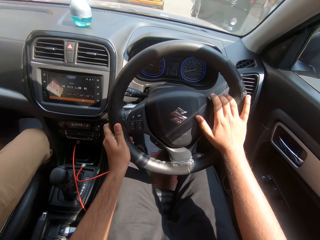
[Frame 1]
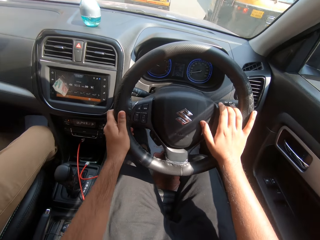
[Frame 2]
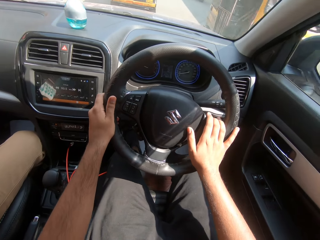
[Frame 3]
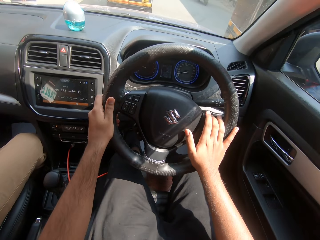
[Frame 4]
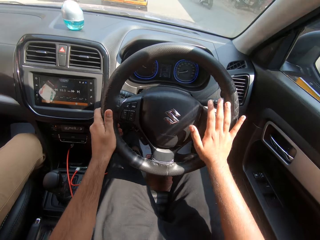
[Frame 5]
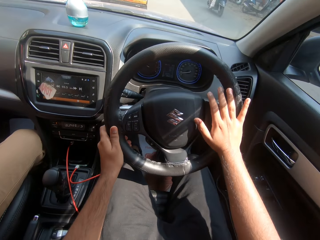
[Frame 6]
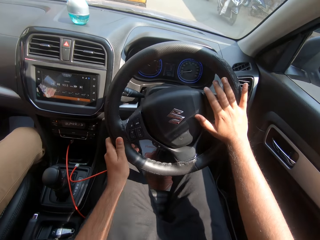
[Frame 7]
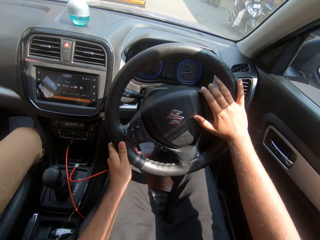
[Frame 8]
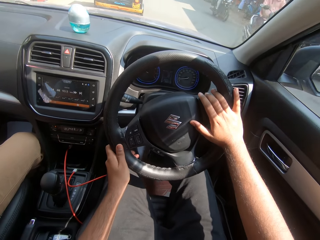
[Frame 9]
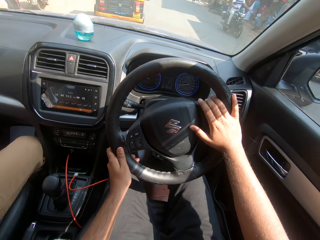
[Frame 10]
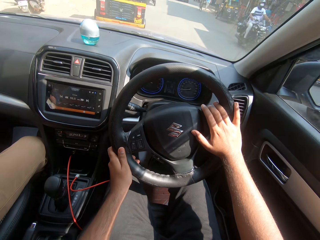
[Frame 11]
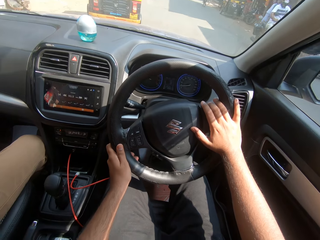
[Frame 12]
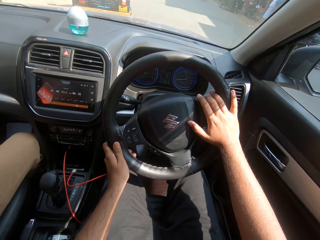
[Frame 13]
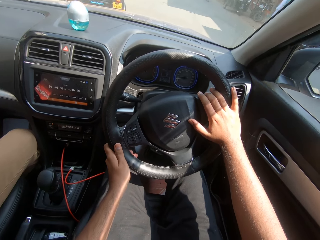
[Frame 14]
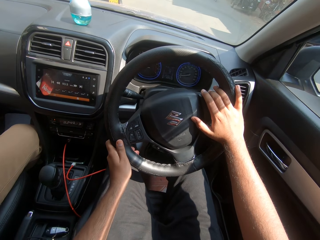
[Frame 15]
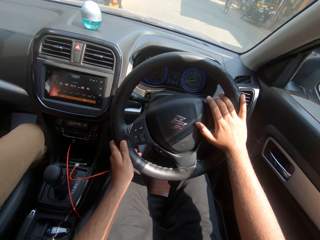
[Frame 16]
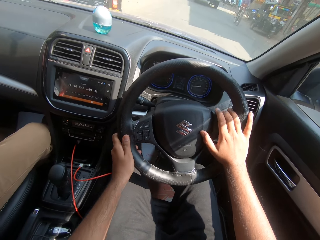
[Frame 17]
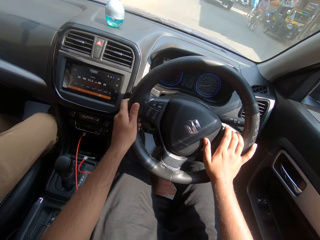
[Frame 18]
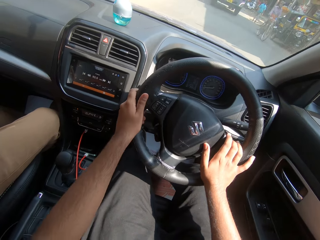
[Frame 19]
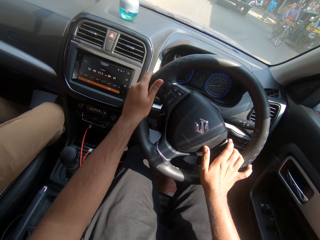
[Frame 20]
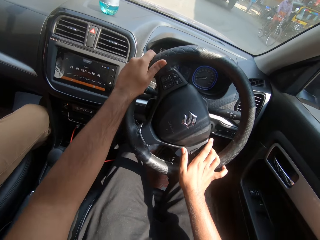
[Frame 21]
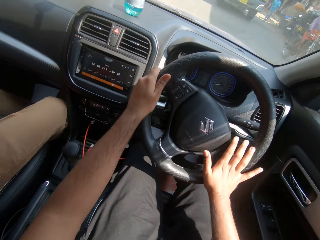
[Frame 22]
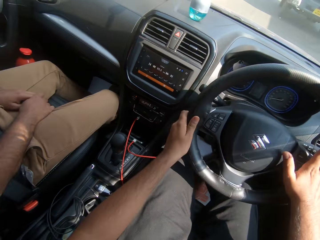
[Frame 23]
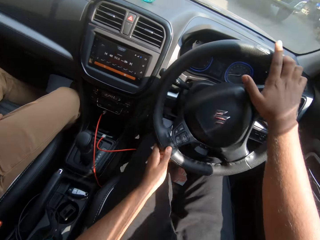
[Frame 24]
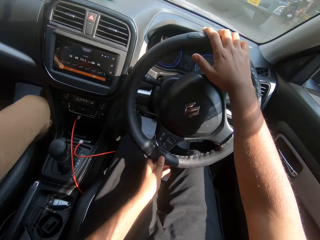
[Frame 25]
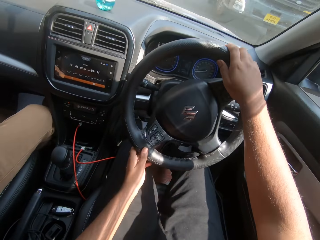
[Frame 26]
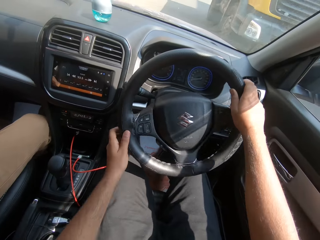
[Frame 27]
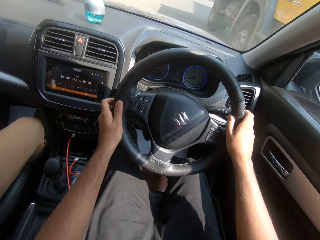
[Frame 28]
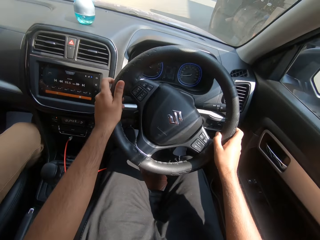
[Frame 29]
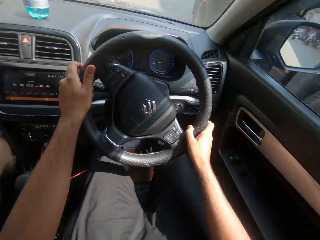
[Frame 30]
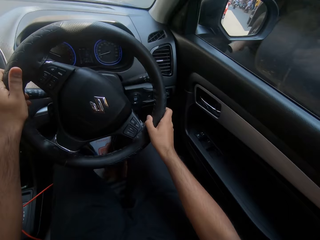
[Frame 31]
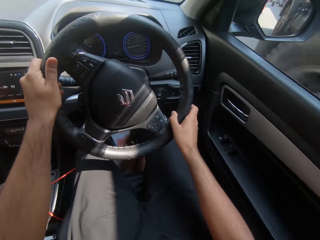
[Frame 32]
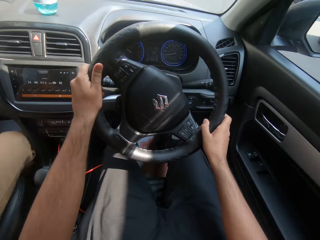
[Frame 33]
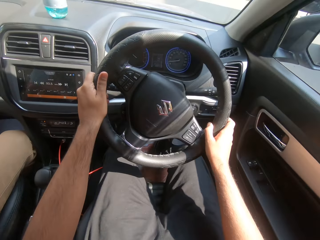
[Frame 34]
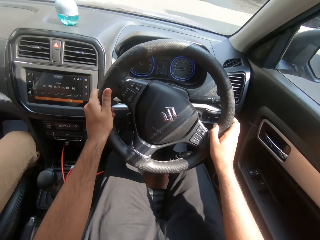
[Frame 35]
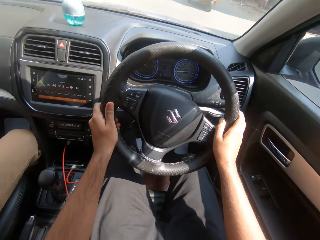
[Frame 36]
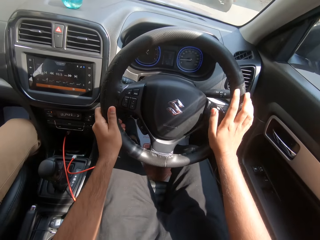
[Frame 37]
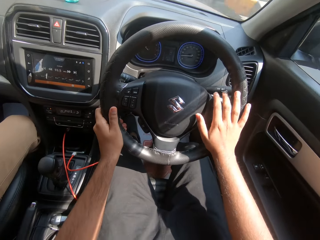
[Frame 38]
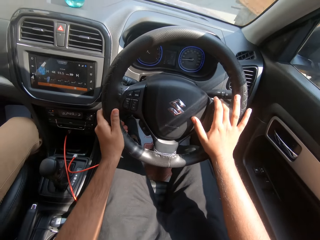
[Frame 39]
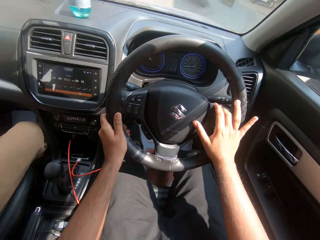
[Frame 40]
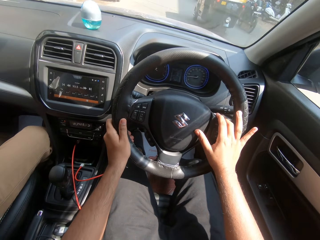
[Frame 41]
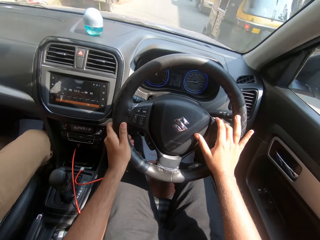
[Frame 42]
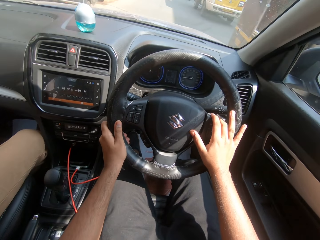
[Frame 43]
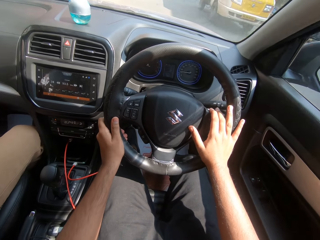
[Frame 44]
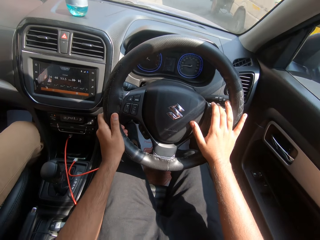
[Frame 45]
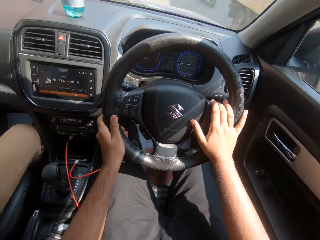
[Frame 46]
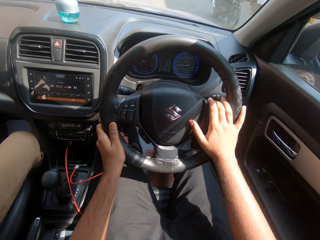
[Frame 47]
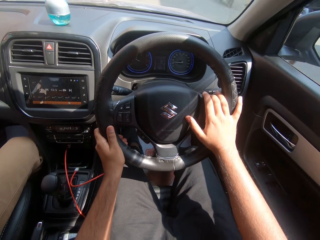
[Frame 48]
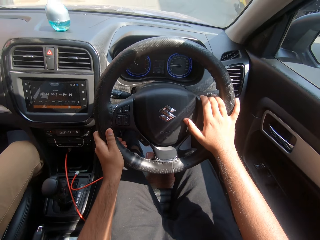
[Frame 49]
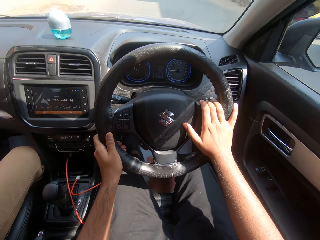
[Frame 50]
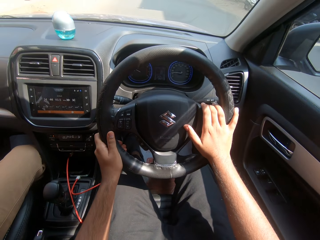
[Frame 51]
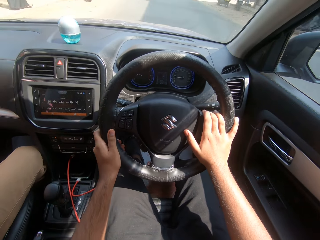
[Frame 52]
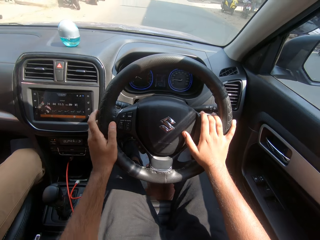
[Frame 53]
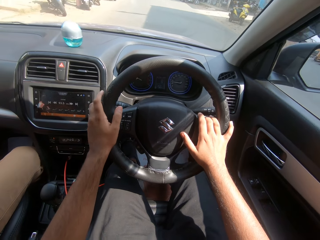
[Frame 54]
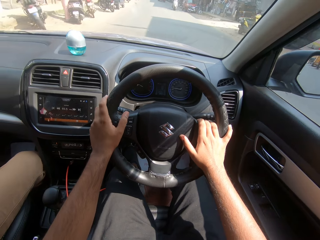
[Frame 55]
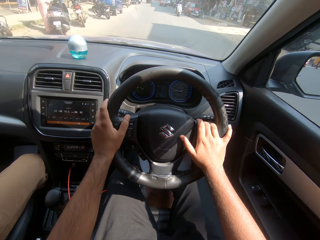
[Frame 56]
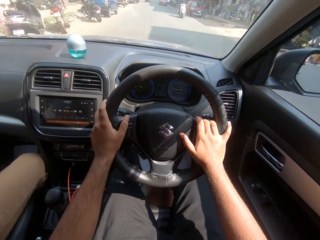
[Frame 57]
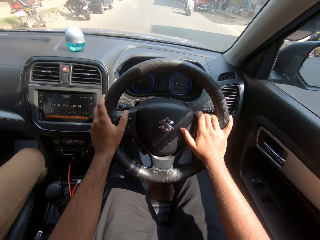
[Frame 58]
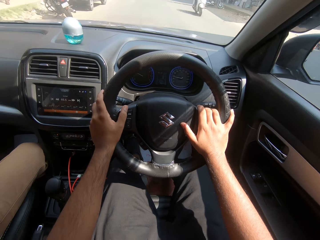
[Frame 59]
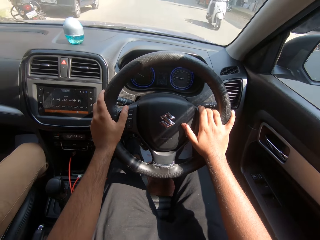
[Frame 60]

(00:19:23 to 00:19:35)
A tricycle drives past the camera wearer. A motorcycle drives past the camera wearer. A motorcycle drives past the camera wearer again. A bicycle rides past the camera wearer. A truck drives past the camera wearer. A tricycle drives past the camera wearer. A tricycle drives past the camera wearer again. A bus drives past the camera wearer. A motorcycle drives past the camera wearer.

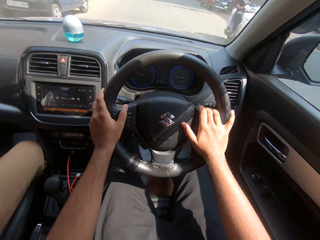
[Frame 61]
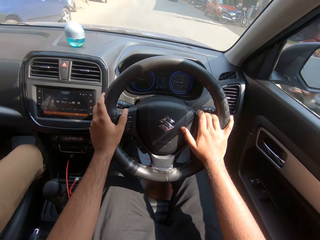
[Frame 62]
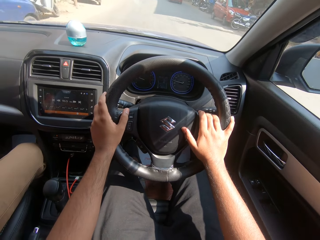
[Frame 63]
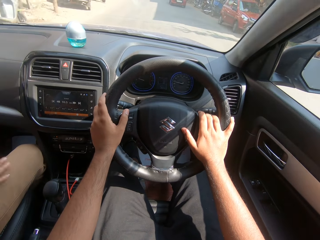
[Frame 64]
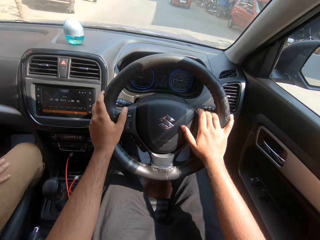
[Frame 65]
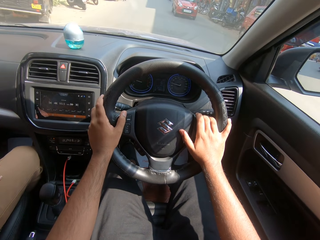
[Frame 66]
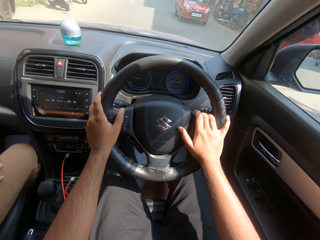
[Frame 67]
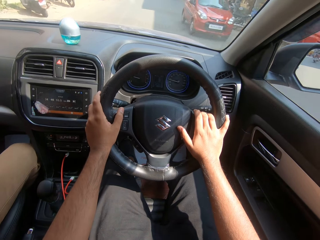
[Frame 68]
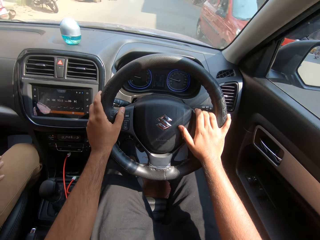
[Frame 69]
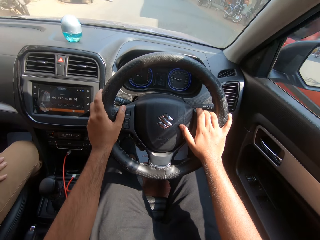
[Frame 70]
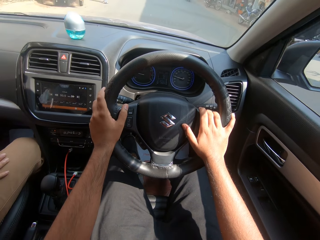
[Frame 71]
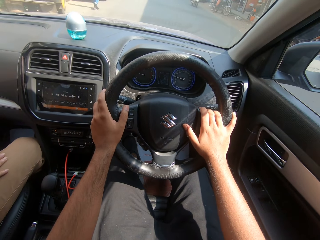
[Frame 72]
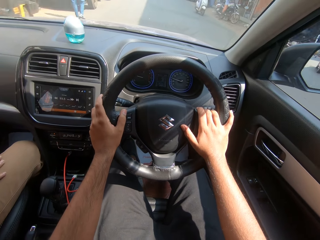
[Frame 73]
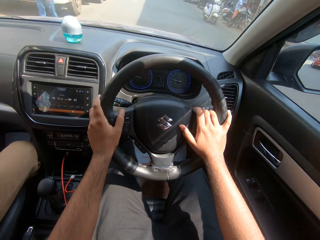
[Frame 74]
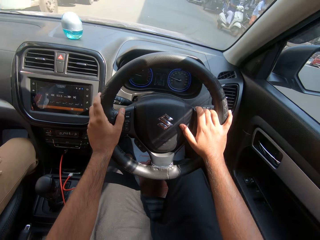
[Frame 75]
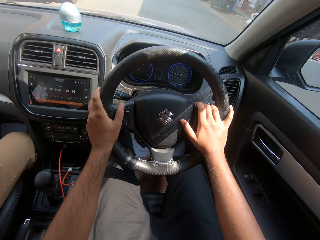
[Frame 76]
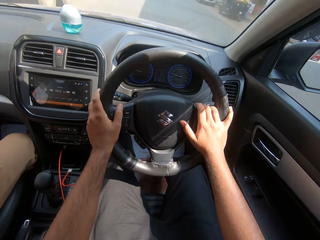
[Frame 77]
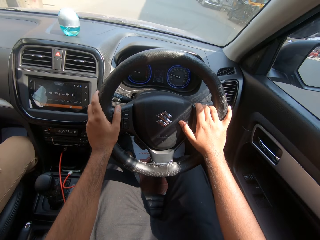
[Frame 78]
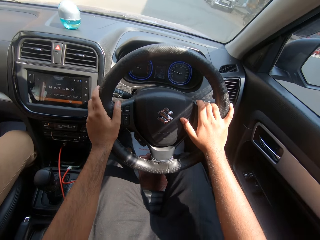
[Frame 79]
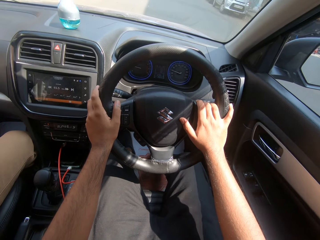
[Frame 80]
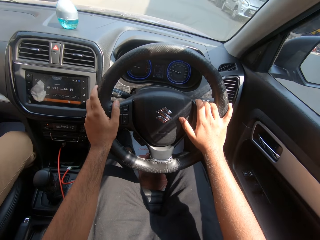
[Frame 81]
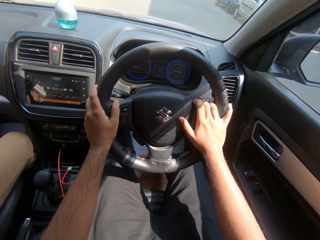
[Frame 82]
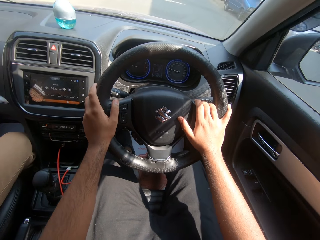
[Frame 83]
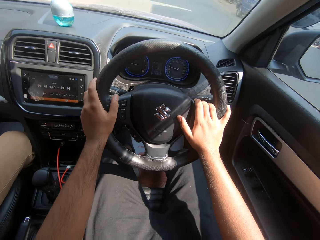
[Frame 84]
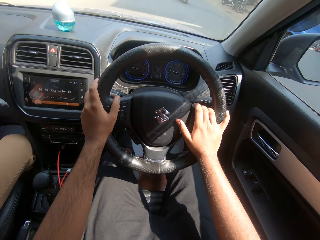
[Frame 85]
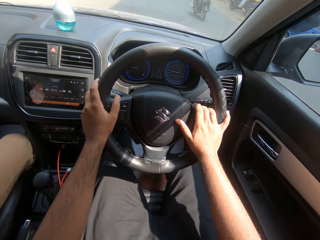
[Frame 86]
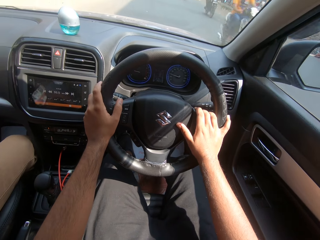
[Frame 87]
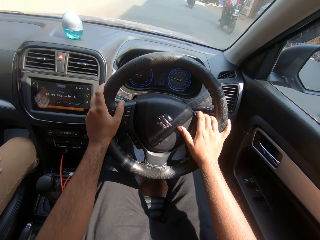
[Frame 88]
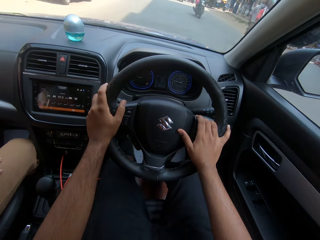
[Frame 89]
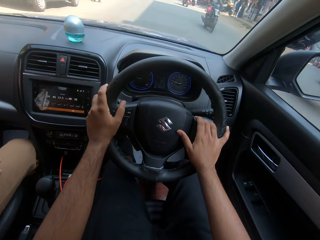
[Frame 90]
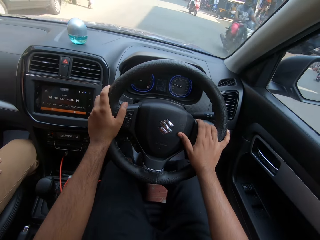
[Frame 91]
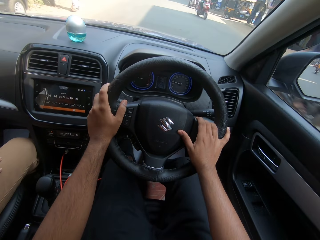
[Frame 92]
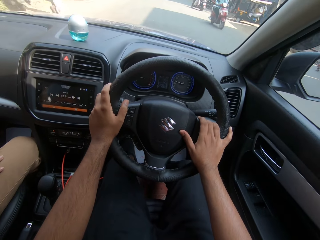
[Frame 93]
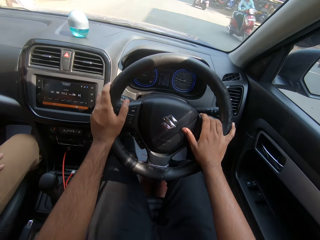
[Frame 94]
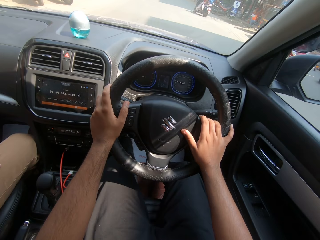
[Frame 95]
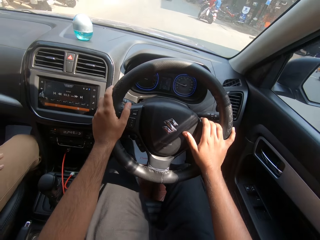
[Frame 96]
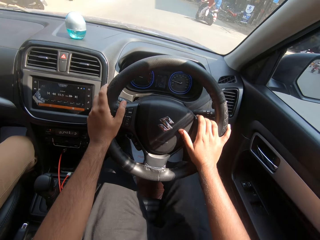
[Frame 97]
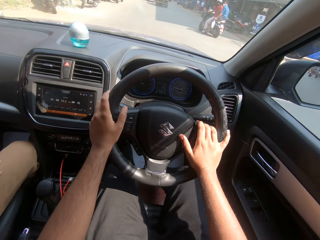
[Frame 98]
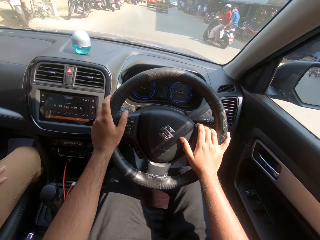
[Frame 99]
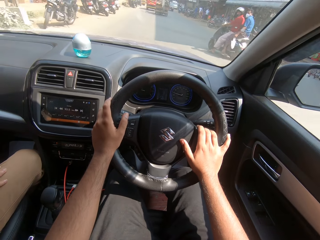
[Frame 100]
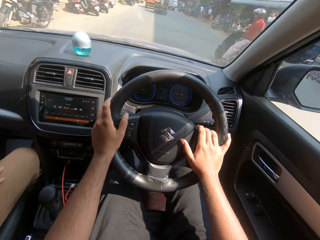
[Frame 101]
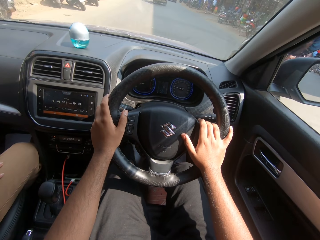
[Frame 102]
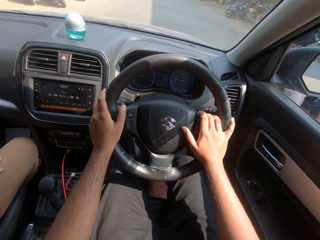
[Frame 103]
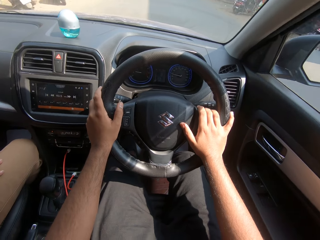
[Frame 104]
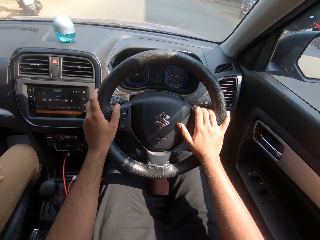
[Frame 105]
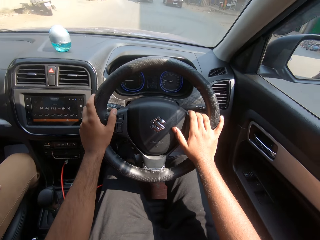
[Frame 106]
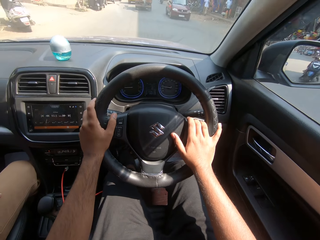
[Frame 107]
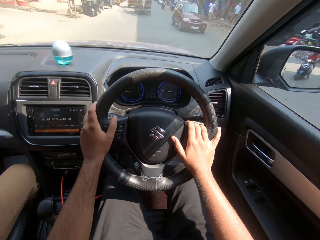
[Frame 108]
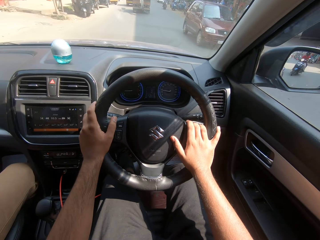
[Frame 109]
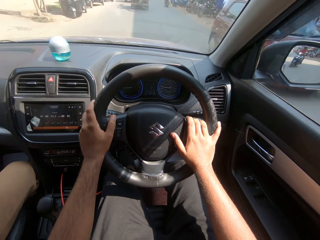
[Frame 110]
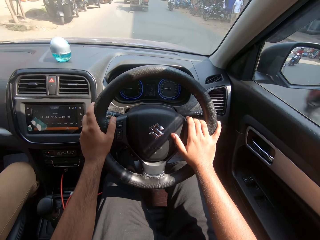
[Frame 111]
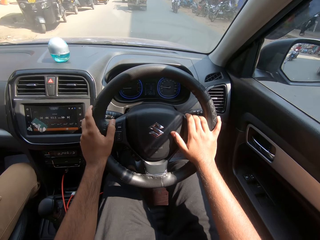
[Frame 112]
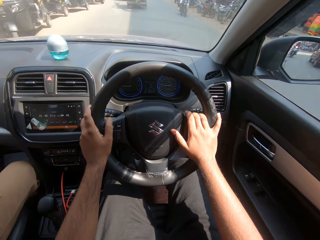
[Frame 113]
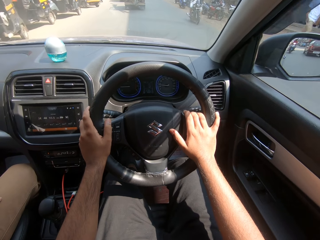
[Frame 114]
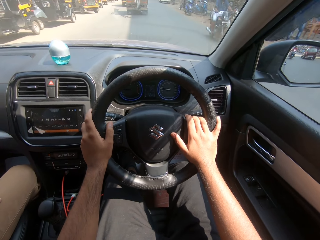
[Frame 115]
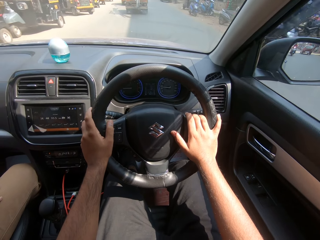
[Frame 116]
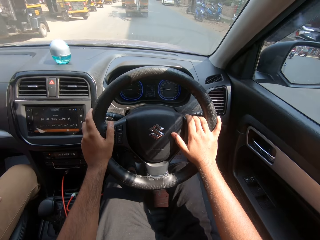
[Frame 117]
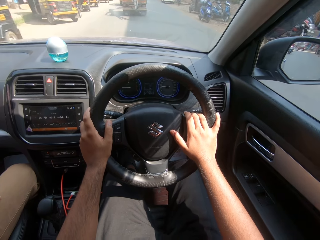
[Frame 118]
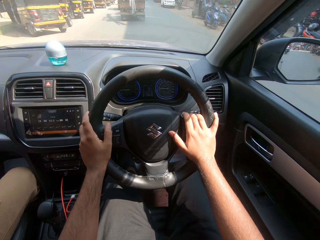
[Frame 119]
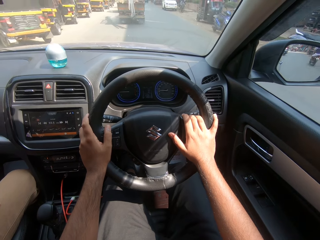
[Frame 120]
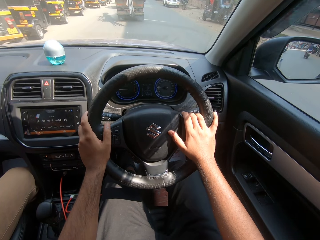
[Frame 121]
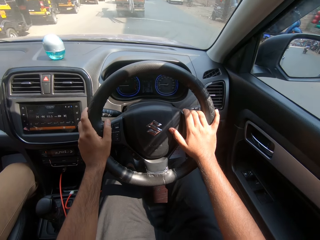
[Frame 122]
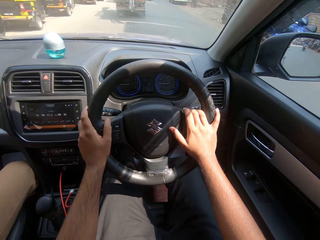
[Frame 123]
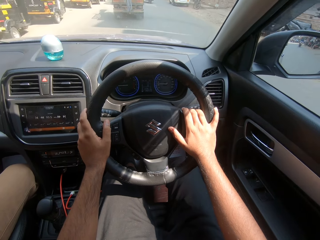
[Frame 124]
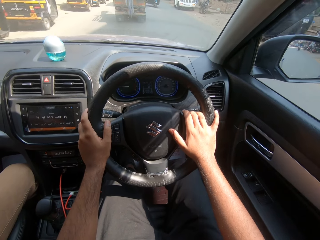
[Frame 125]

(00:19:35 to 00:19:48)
A motorcycle drives past the camera wearer. A red car drives past the camera wearer. A motorcycle drives past the camera wearer repeatedly. A red car drives past the camera wearer. A motorcycle drives past the camera wearer.
